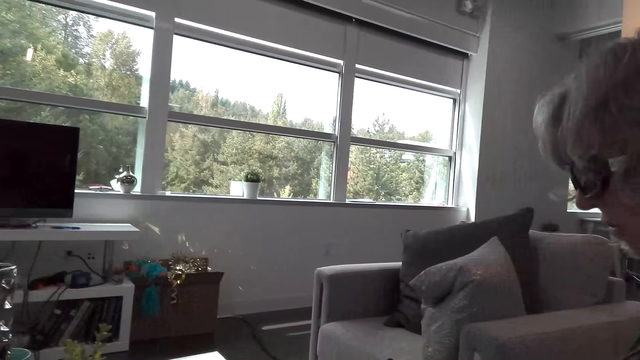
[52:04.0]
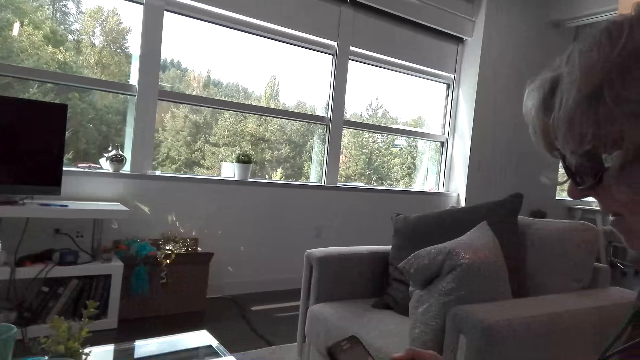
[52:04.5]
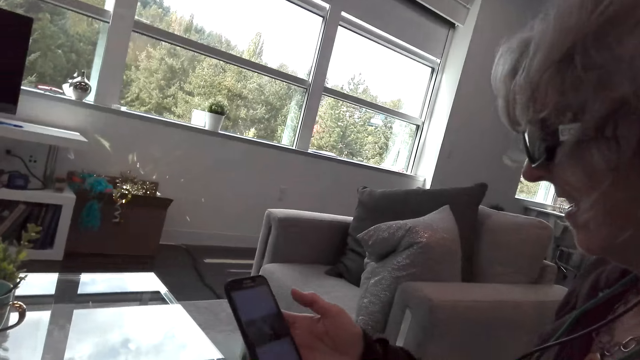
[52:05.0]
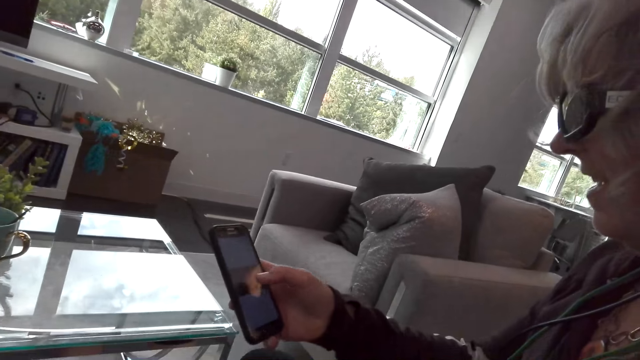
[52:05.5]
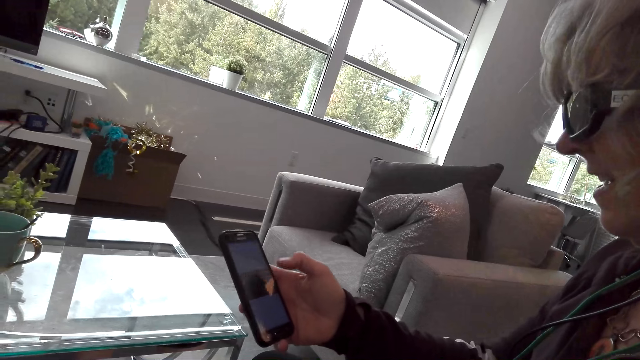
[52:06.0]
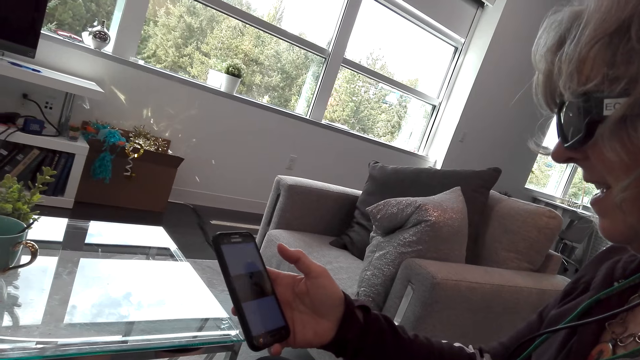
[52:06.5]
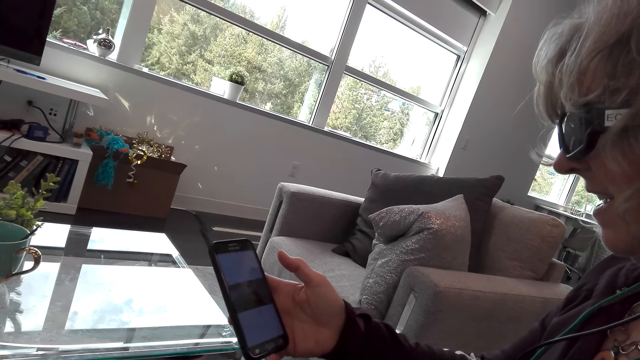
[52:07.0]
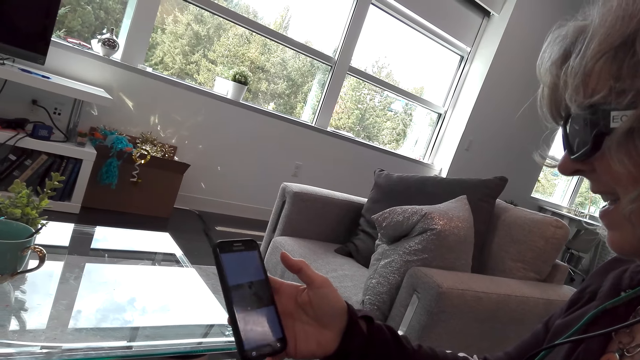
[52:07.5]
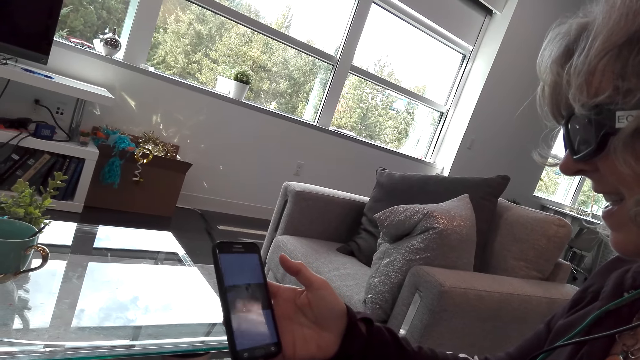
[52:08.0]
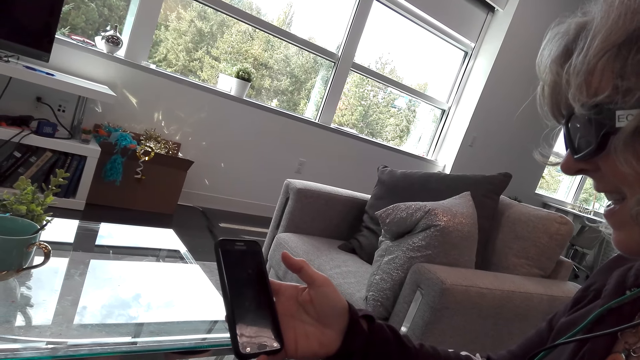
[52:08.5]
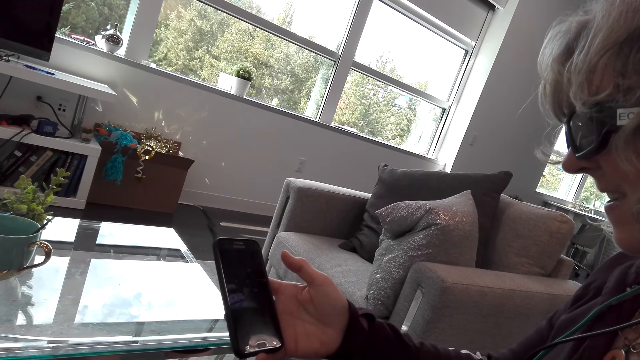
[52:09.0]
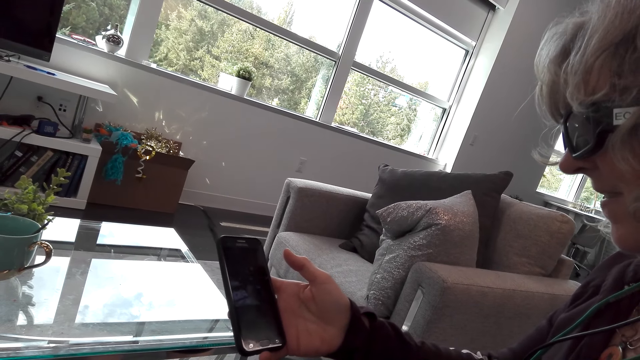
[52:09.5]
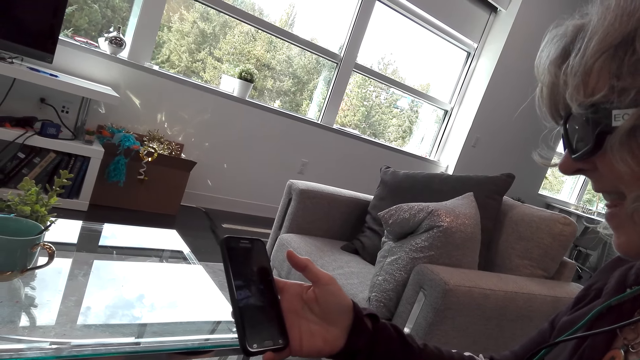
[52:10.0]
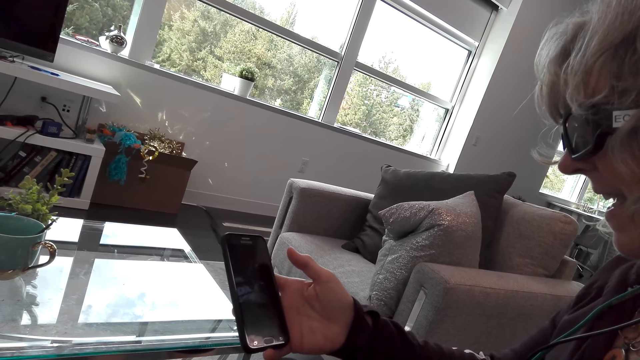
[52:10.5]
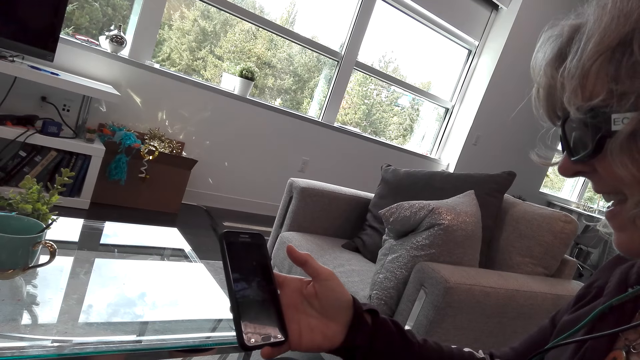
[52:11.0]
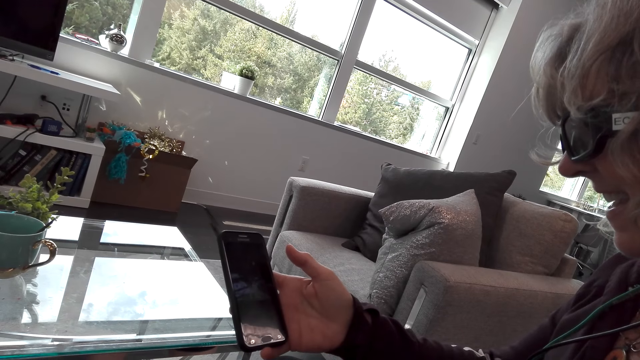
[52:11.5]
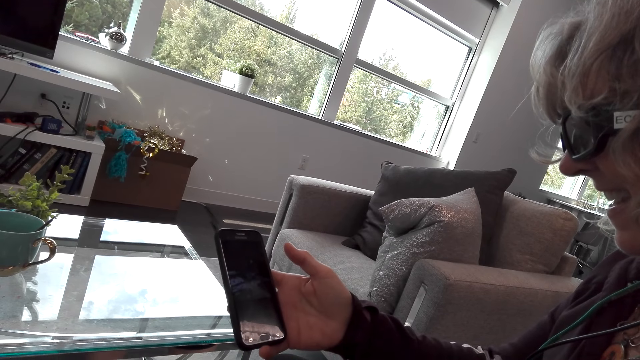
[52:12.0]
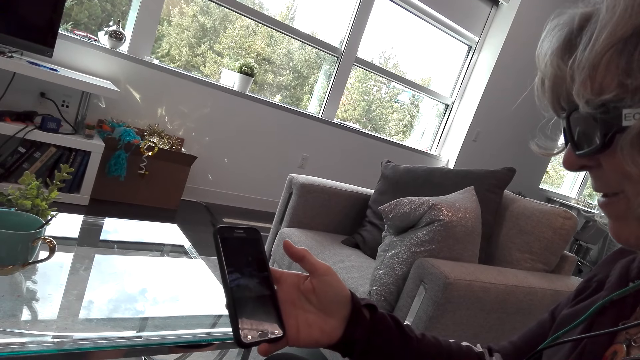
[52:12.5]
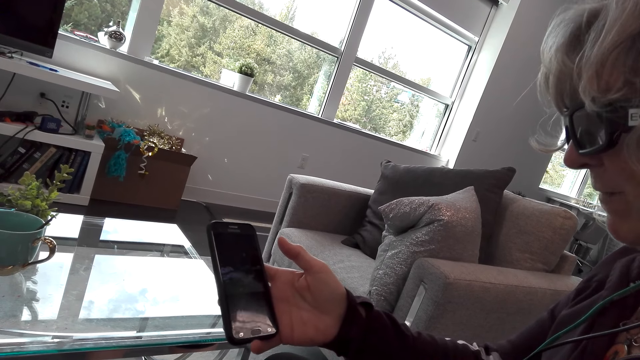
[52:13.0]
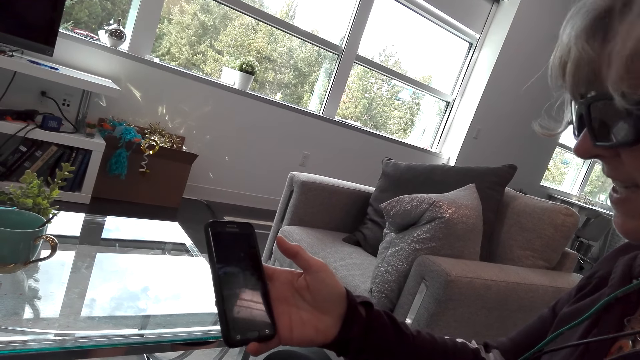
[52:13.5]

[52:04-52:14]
A lady touches her phone's screen. The lady looks at her phone. The lady speaks to the camera wearer.

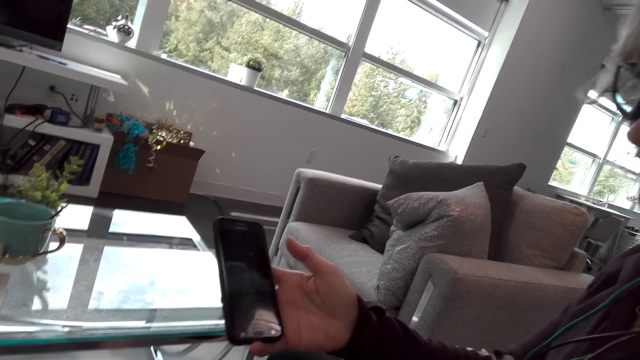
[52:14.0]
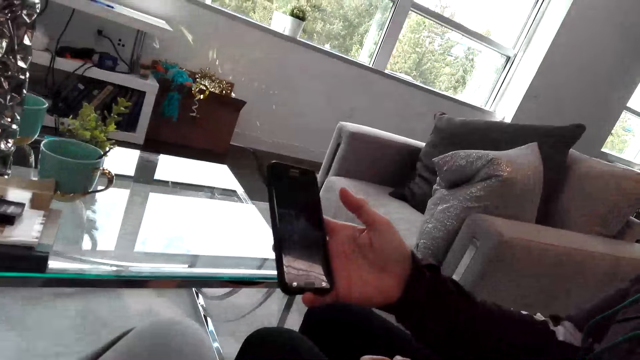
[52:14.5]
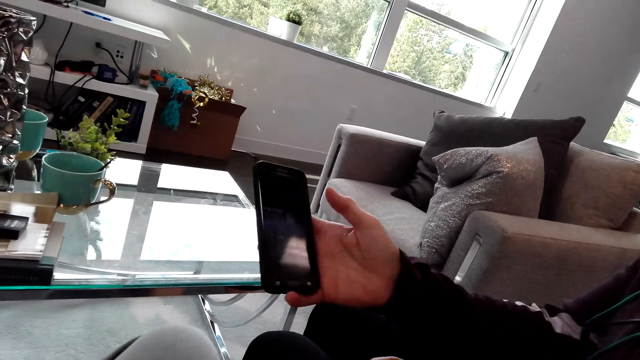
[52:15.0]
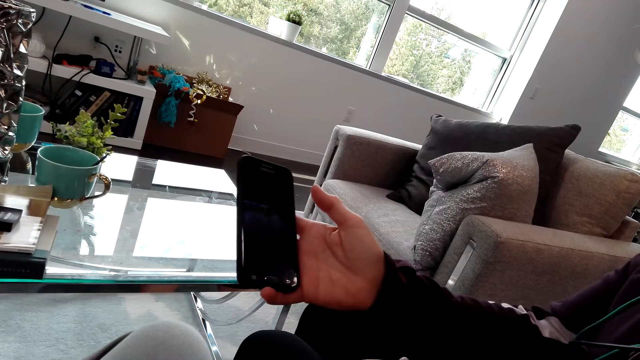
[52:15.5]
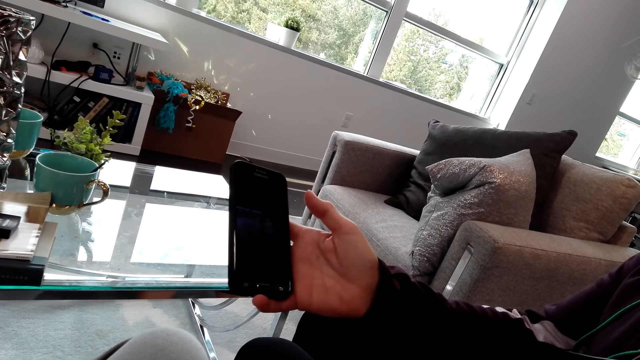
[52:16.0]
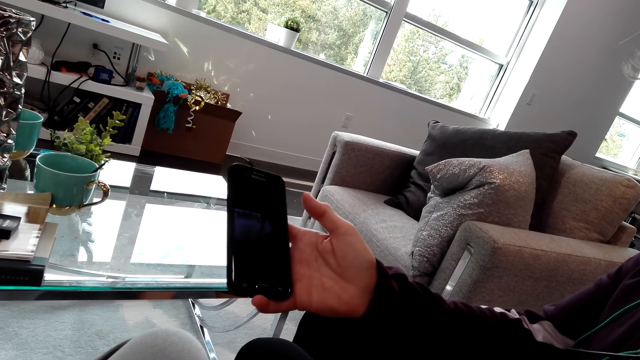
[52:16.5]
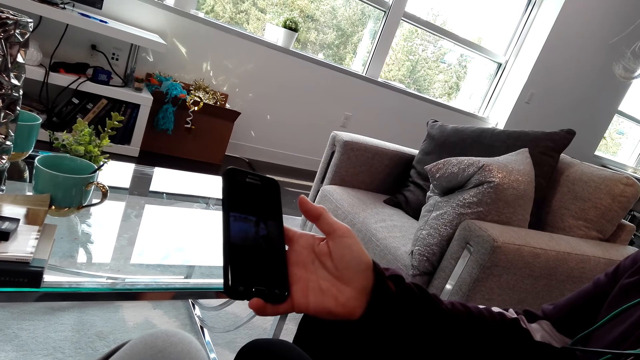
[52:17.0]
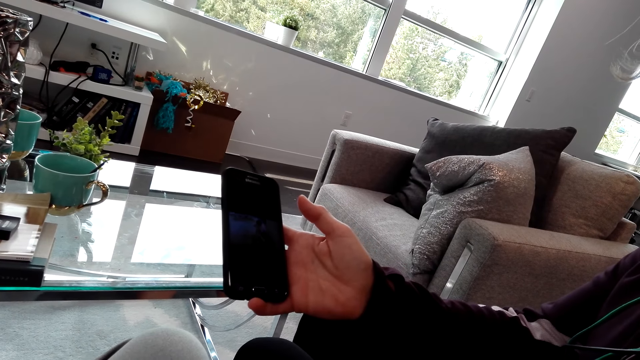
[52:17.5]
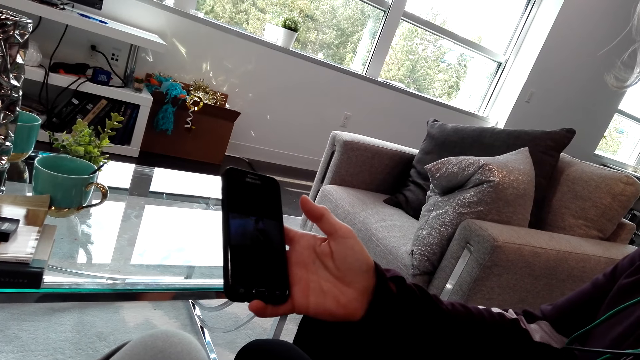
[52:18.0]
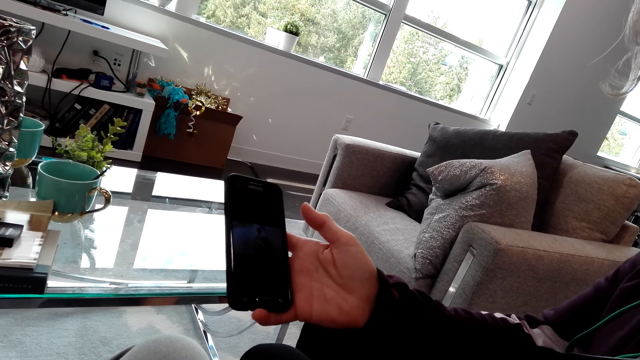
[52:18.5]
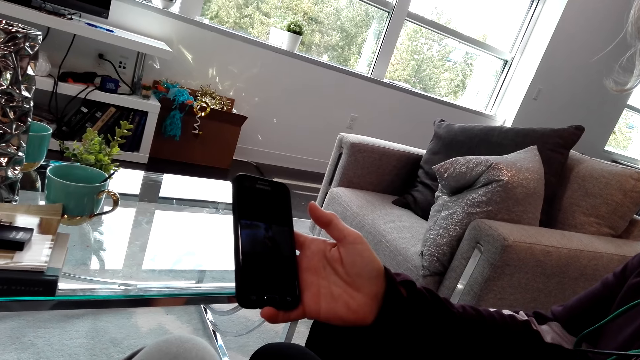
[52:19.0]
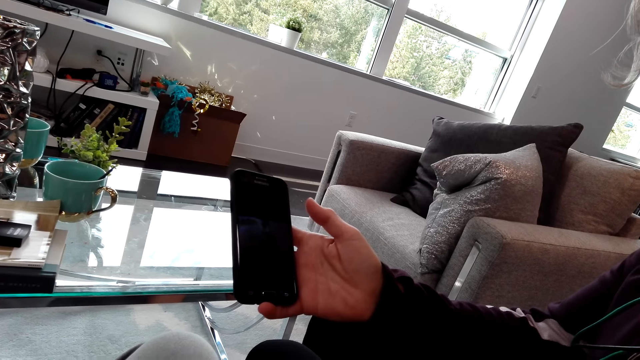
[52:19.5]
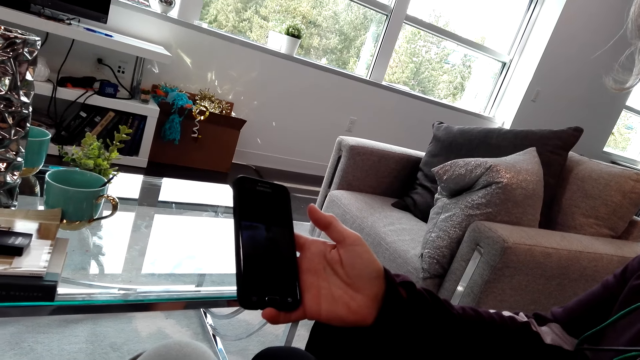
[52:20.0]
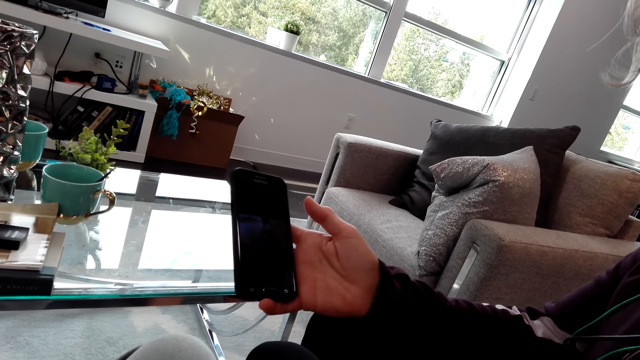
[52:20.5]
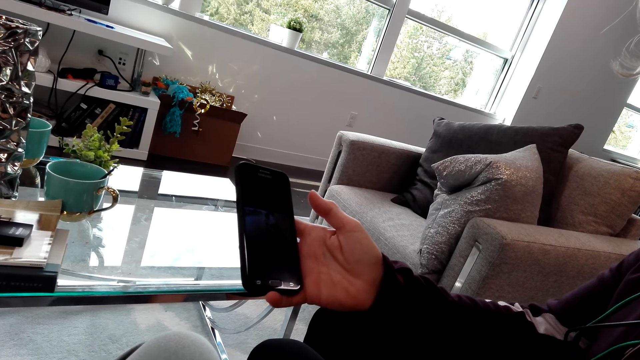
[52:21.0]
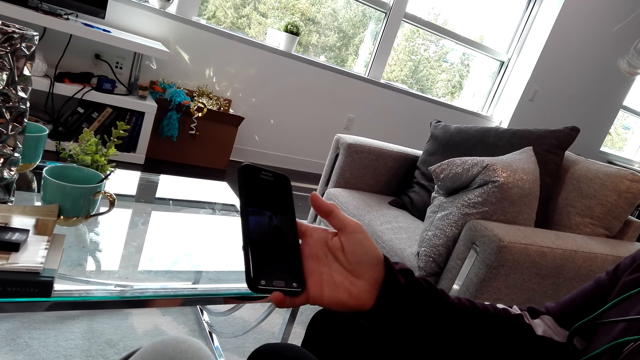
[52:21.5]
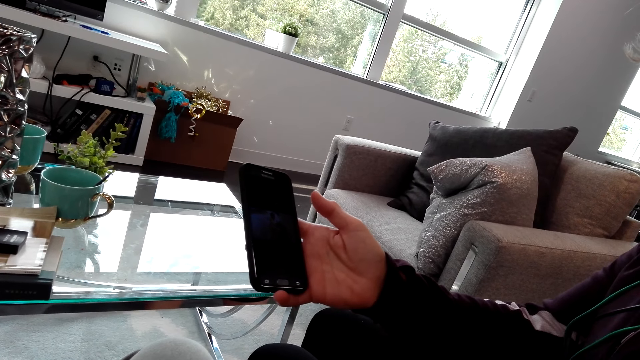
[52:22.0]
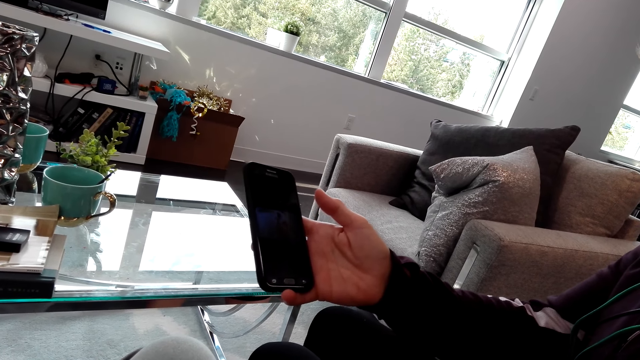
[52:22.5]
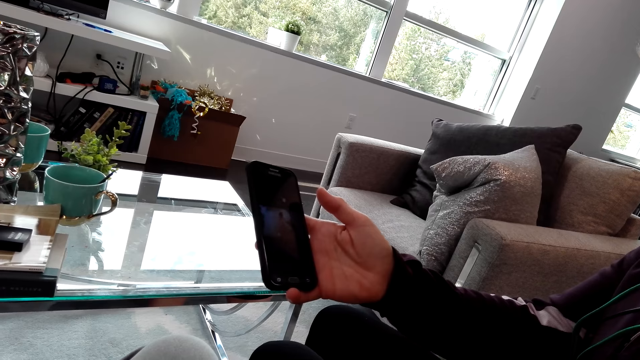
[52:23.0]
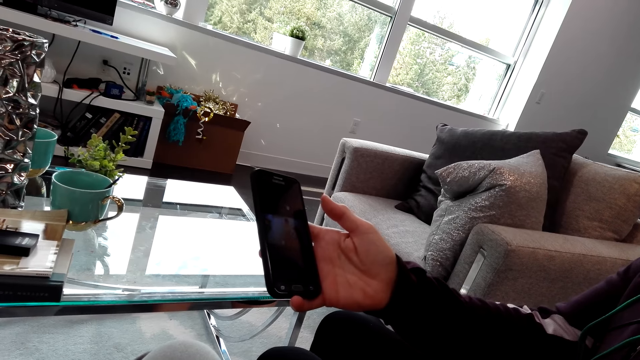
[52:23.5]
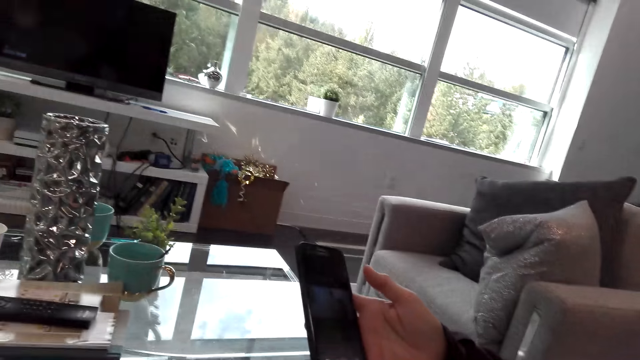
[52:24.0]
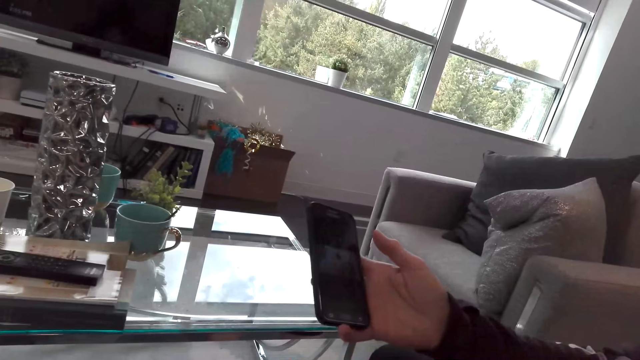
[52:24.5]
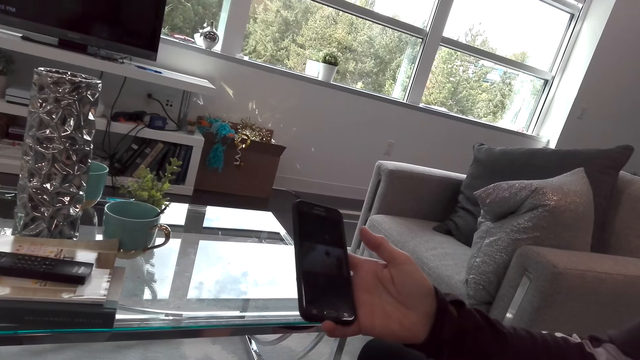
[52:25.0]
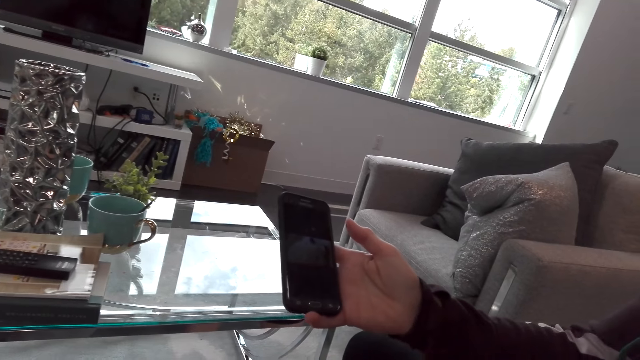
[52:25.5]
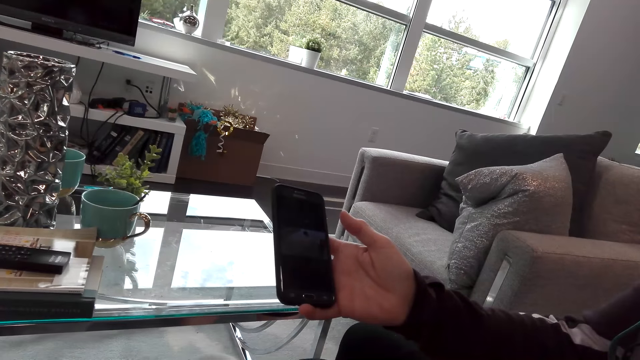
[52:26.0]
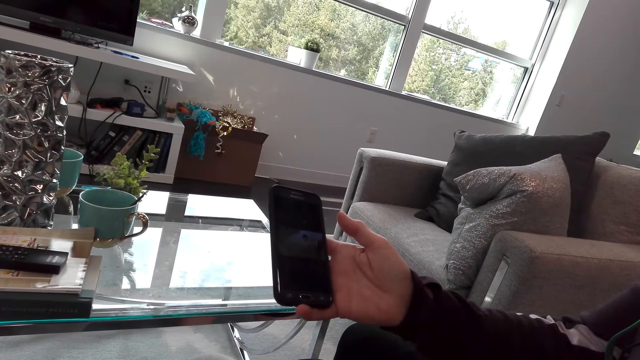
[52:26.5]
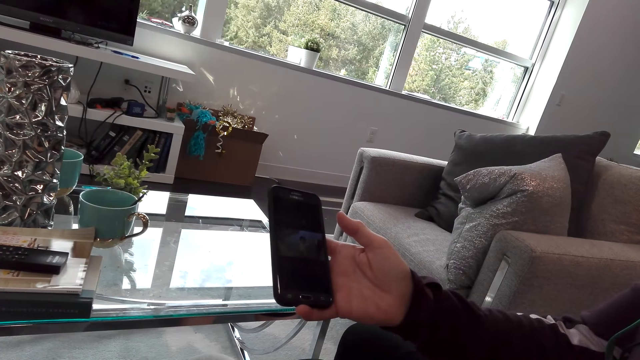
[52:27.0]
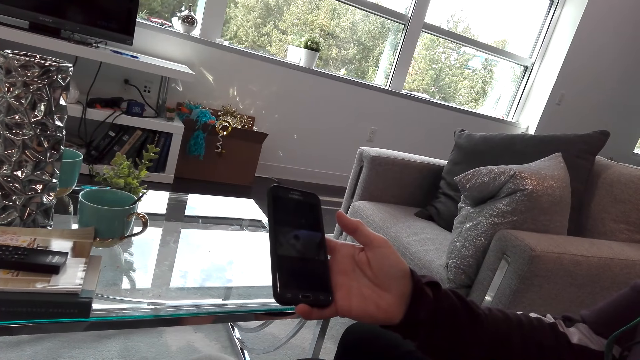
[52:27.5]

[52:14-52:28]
The camera wearer watches a video on the phone with a lady. The lady shows the camera wearer the phone. The camera wearer speaks to the lady. The lady speaks to the camera wearer. The camera wearer speaks to the lady.
